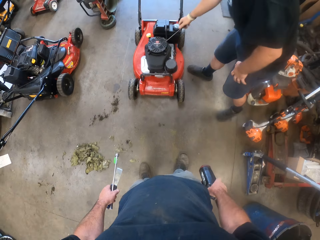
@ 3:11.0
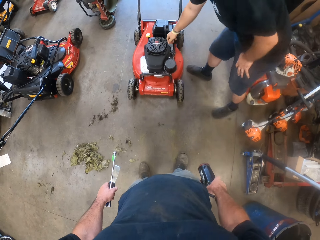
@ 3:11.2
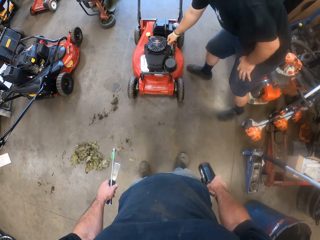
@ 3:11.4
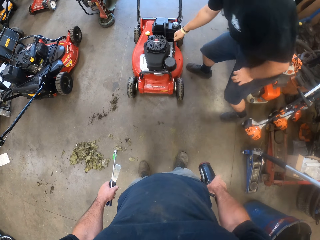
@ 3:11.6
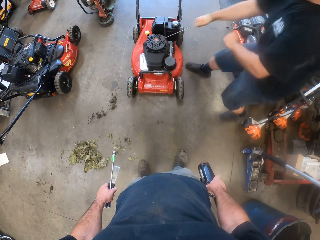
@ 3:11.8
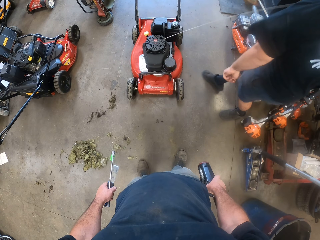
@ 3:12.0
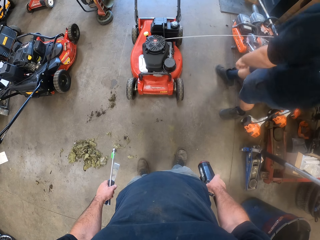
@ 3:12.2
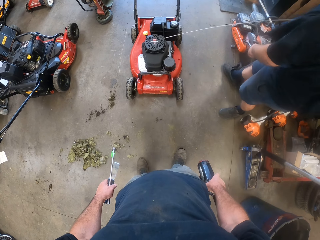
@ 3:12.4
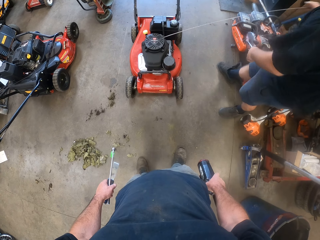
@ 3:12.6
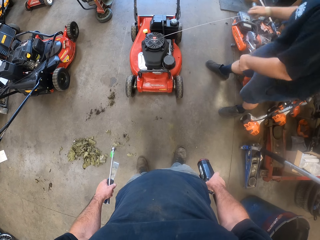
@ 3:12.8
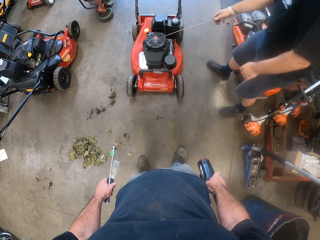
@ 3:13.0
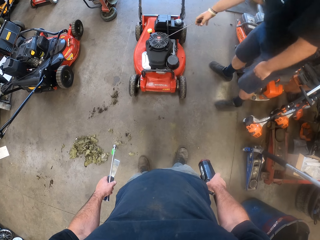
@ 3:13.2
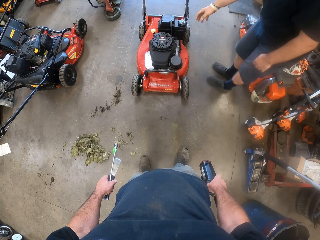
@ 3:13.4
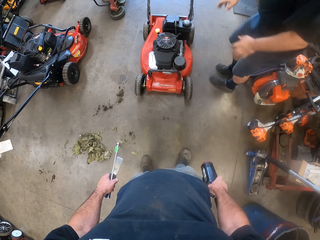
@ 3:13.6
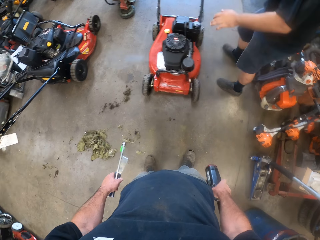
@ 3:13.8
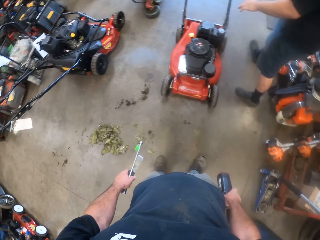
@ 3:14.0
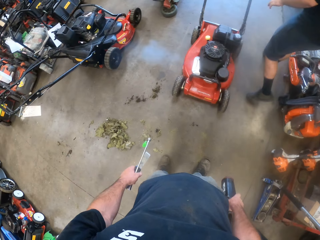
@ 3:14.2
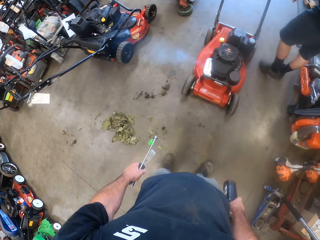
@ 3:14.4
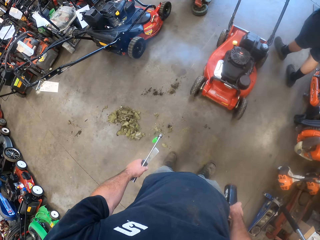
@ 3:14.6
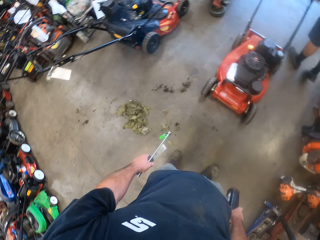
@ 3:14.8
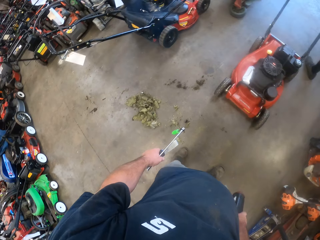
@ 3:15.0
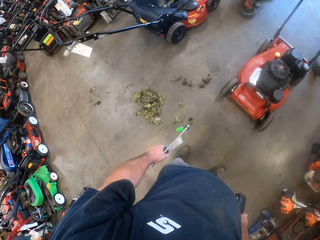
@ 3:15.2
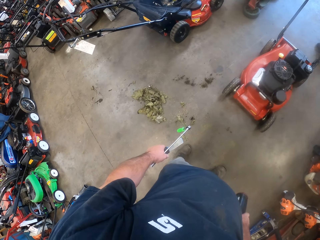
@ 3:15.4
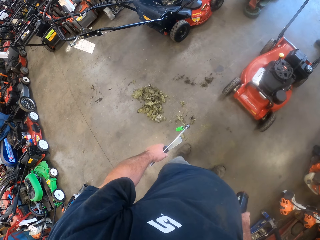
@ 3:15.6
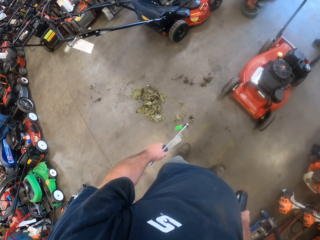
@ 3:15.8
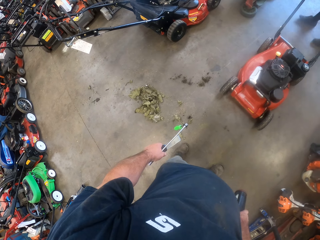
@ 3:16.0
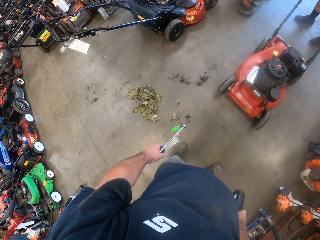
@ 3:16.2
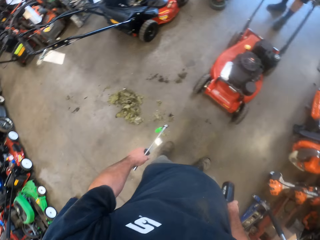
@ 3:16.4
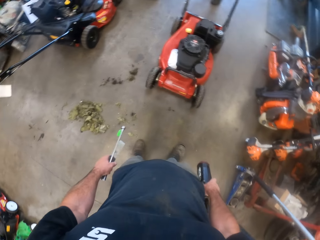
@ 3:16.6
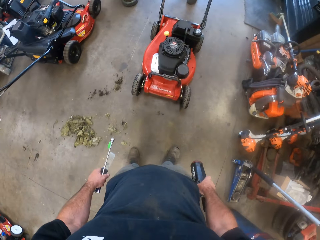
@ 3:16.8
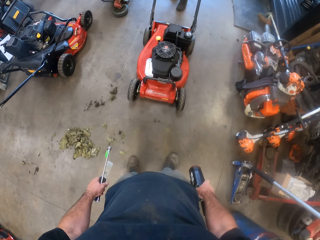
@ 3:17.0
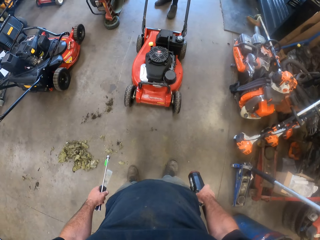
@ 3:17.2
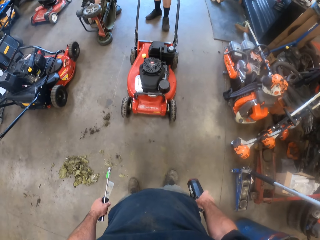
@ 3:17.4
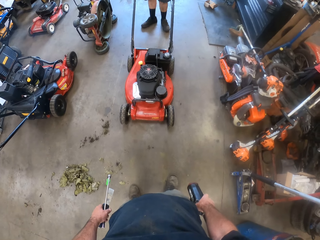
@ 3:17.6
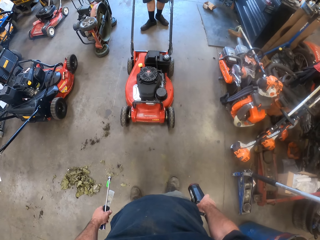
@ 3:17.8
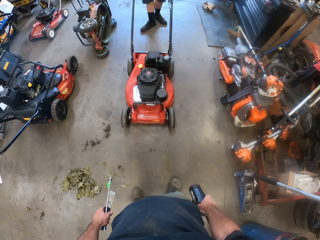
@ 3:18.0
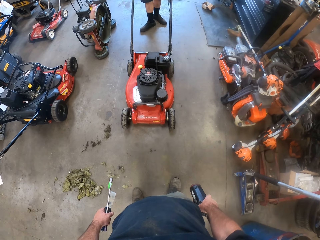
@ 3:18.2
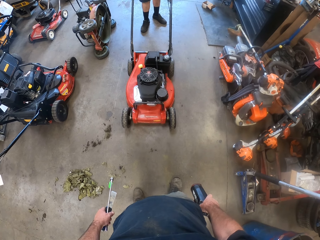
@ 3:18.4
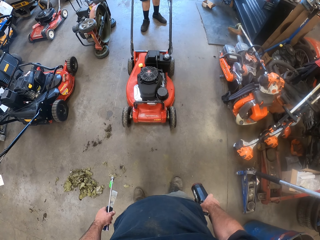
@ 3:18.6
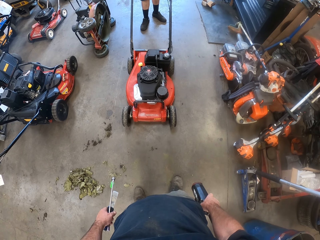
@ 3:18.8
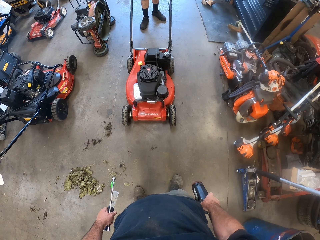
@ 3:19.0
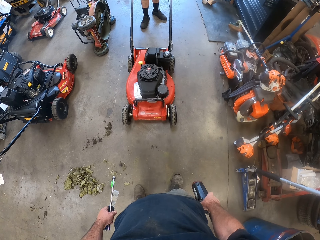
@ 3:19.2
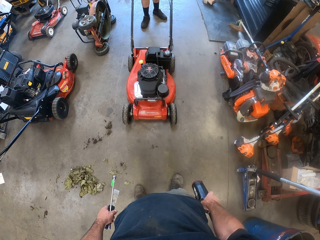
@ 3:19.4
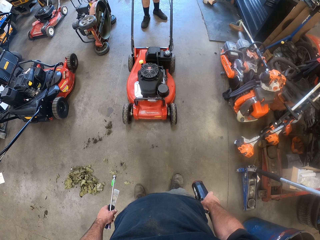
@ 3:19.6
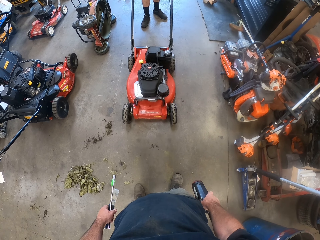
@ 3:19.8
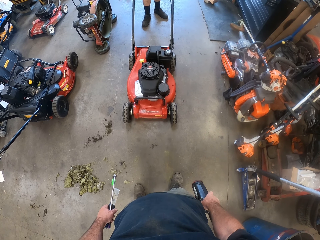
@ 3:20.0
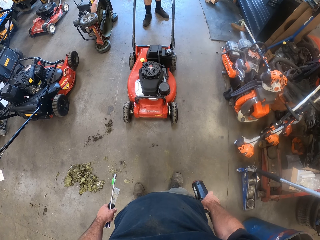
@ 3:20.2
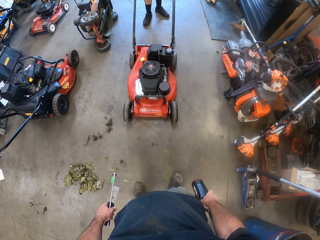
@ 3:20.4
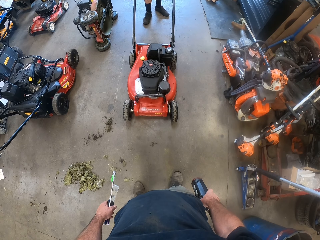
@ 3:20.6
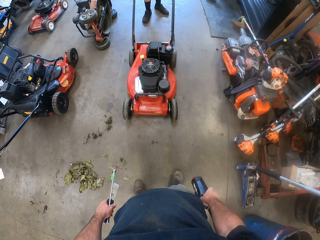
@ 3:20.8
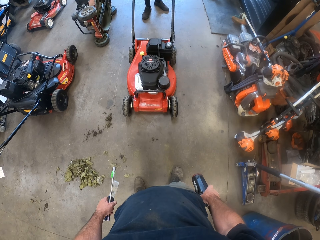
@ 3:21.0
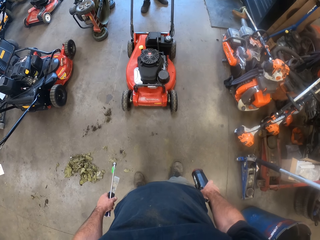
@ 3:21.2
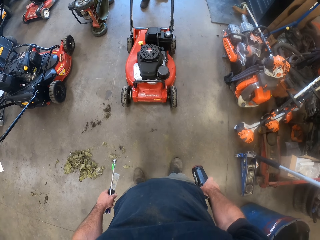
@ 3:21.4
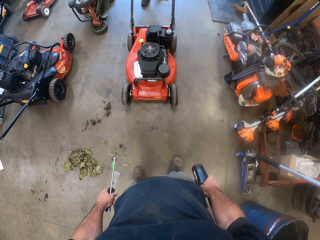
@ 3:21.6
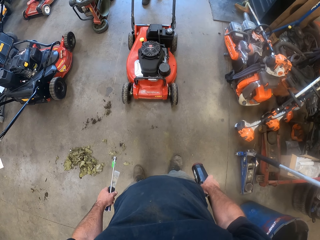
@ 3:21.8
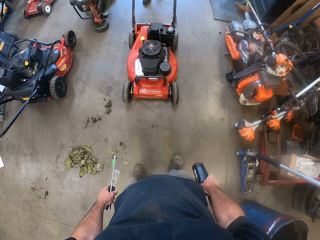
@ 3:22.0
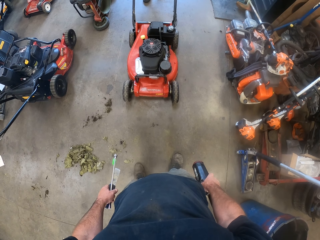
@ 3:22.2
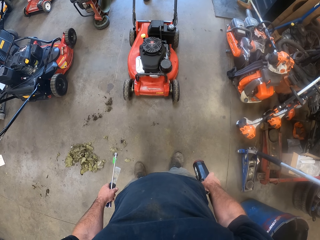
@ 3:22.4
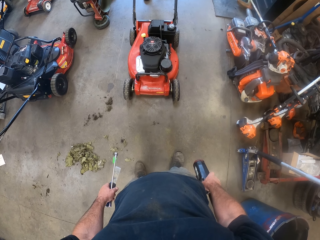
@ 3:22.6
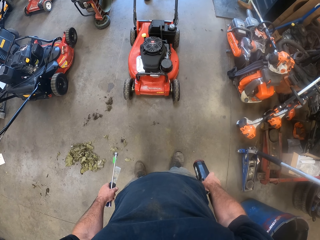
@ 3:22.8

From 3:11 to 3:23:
A man pulls the lawn mower. The man holds the lawnmower.

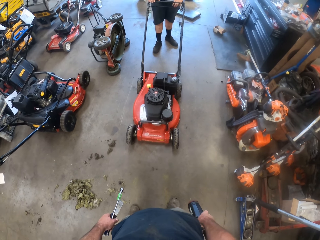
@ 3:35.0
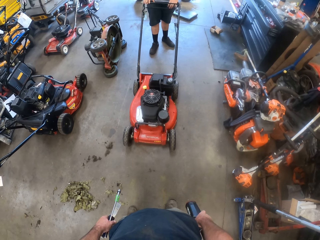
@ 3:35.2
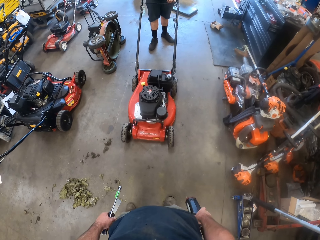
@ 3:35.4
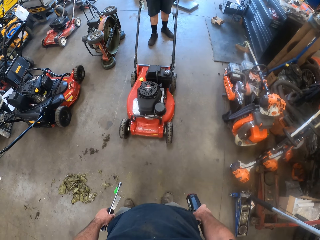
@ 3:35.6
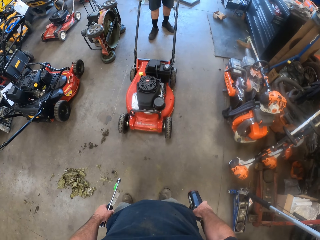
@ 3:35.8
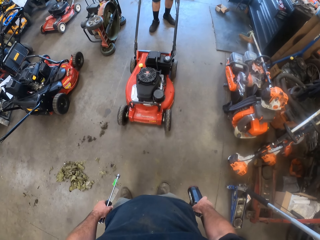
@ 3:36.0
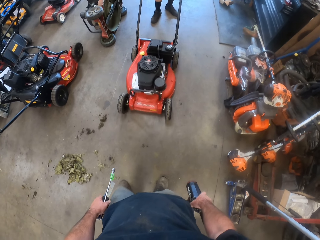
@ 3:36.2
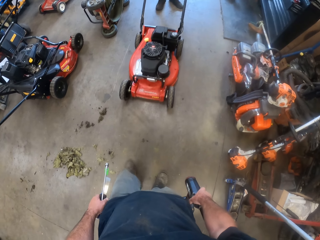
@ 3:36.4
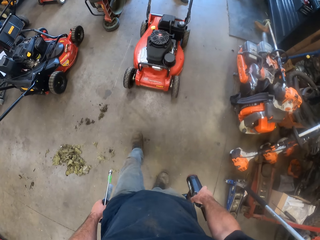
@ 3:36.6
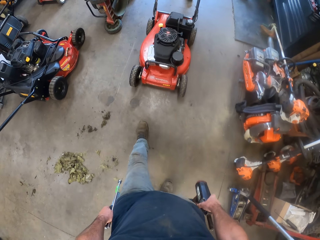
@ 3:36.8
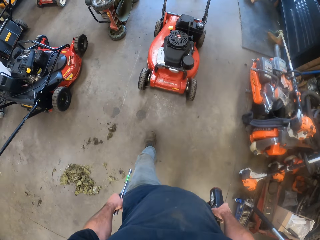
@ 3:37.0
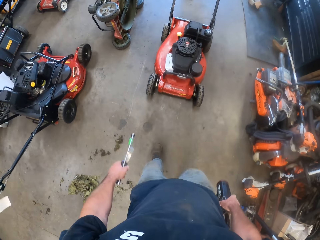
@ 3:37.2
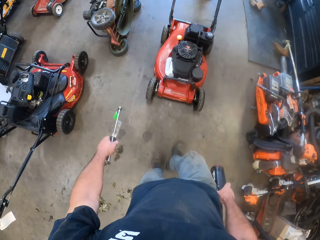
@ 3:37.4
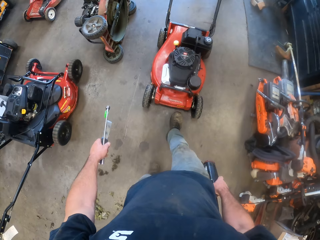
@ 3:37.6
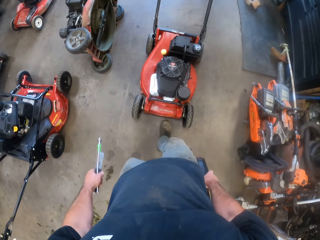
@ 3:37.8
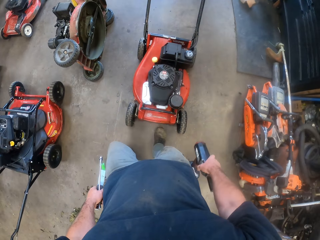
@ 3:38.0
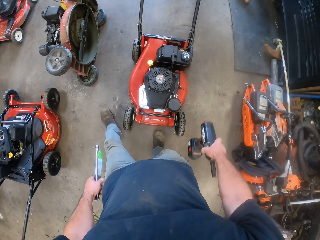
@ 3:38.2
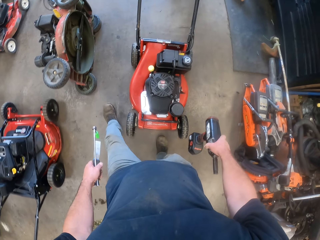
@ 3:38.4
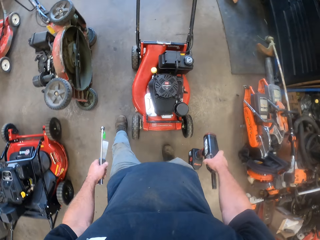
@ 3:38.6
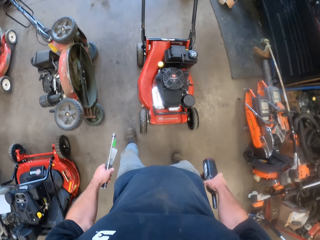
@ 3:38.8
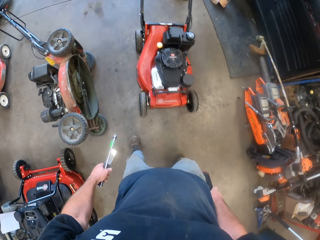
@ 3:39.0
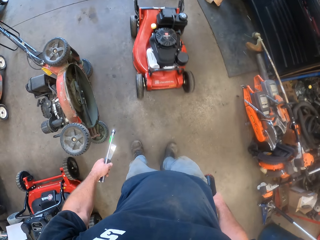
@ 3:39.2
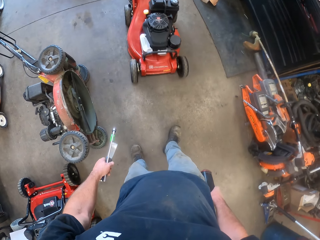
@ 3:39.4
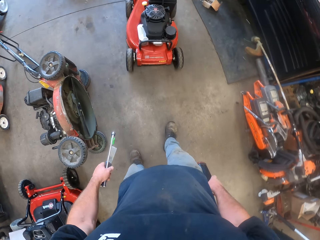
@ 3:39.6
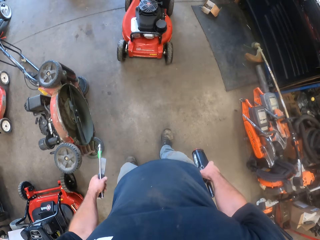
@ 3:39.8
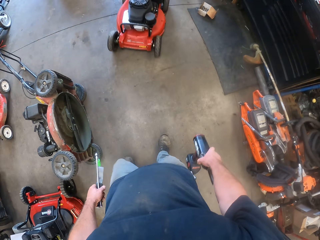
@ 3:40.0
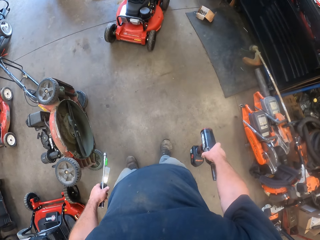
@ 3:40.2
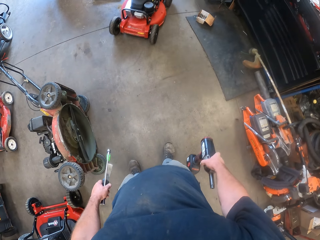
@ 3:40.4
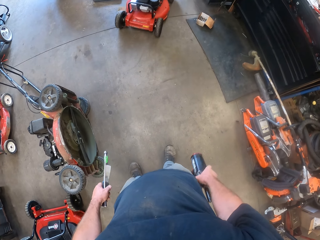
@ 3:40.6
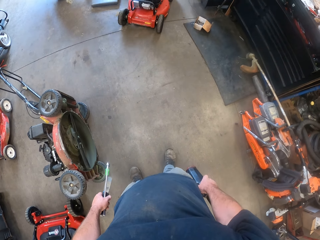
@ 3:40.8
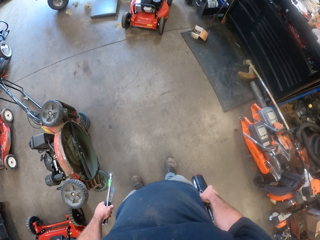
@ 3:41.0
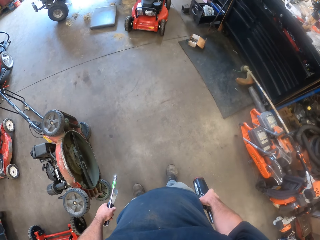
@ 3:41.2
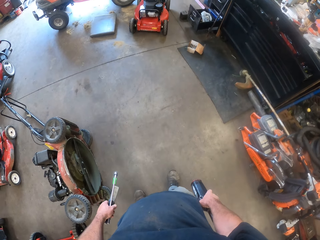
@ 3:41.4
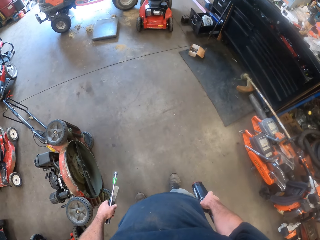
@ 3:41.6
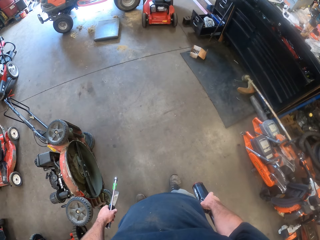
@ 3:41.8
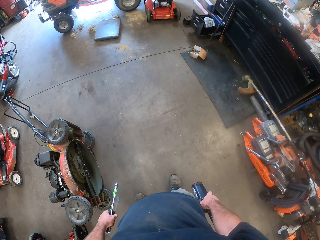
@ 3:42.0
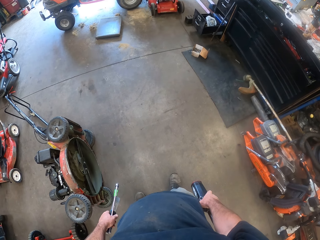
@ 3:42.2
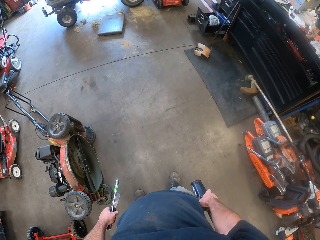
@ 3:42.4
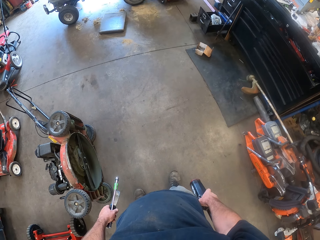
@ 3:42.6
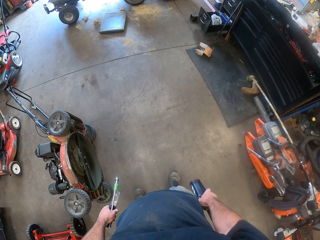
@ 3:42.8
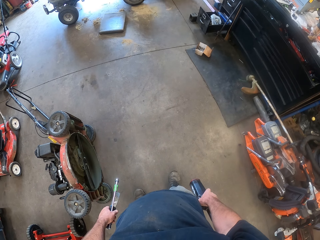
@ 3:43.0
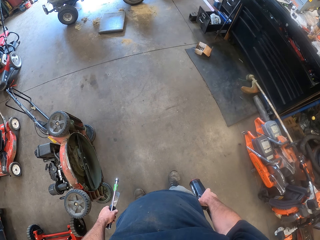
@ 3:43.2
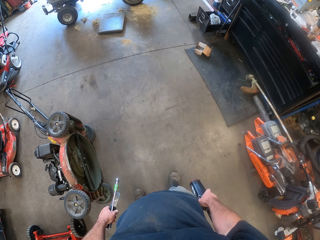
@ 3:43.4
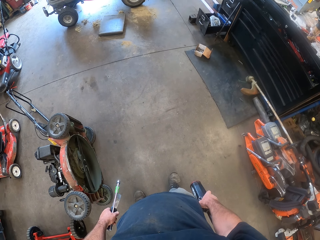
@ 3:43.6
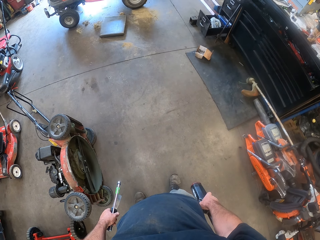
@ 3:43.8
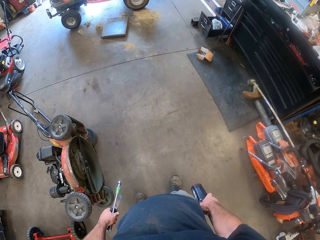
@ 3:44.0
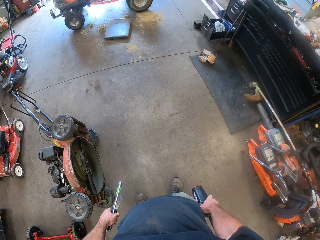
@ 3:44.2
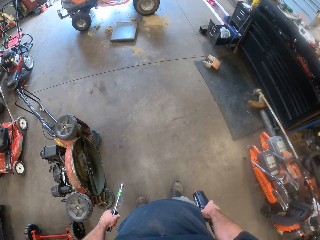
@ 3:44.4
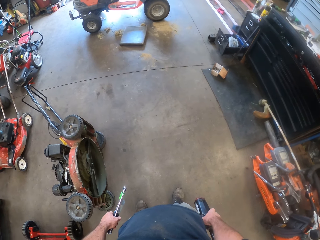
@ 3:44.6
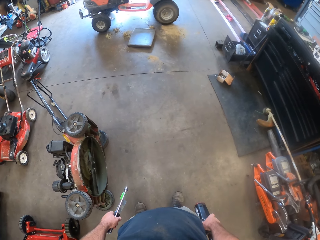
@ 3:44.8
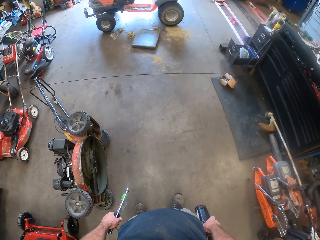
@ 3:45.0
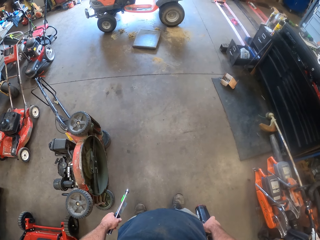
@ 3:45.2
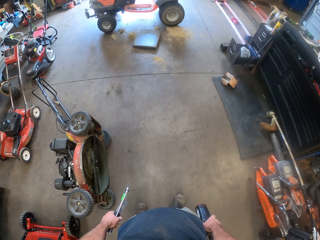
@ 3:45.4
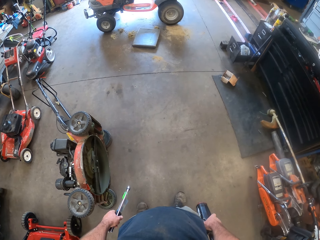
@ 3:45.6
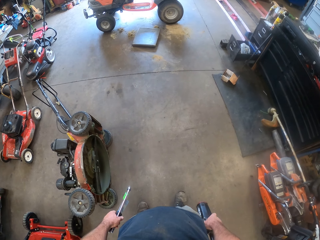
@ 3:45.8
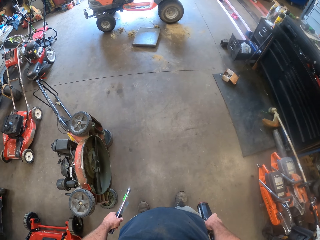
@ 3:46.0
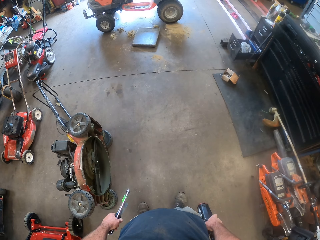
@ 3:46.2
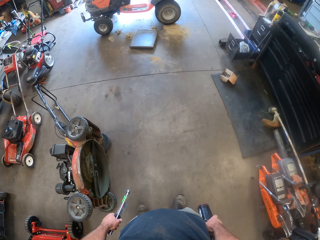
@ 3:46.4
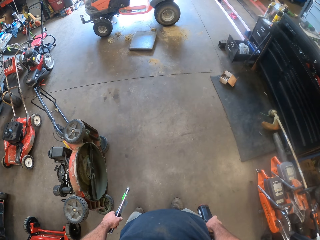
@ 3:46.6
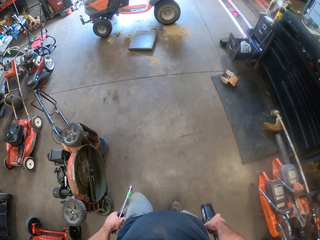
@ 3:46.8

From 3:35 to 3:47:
A man moves the lawnmower. The camera wearer walks in a workshop for a while. They stop for a while.
